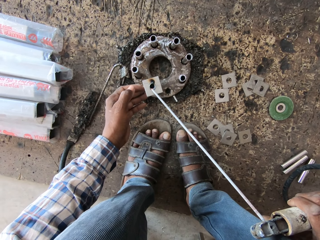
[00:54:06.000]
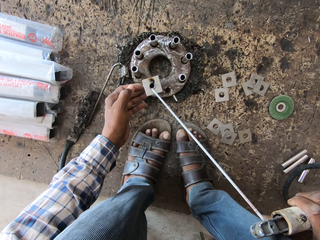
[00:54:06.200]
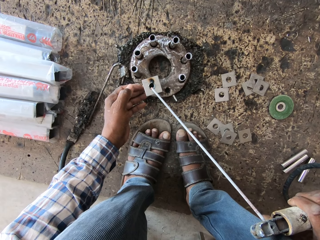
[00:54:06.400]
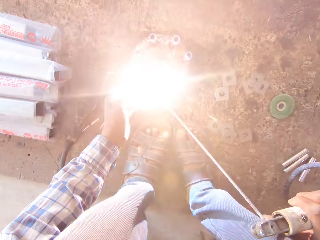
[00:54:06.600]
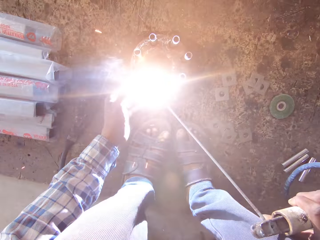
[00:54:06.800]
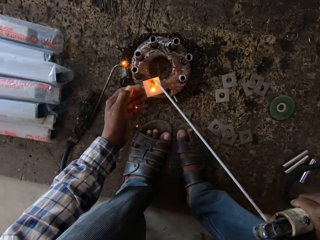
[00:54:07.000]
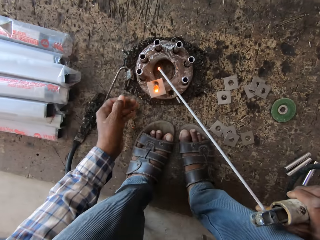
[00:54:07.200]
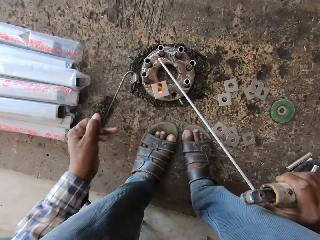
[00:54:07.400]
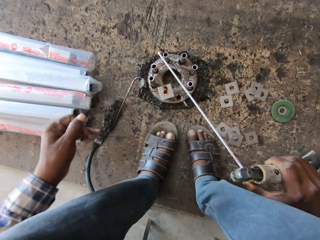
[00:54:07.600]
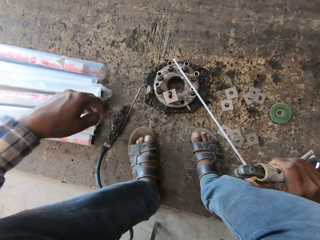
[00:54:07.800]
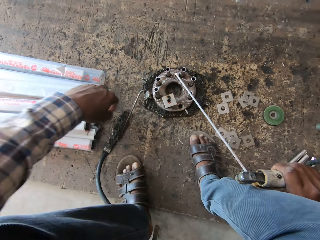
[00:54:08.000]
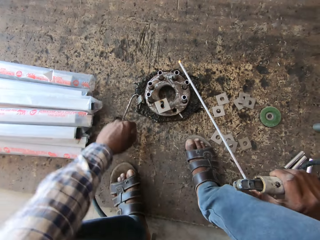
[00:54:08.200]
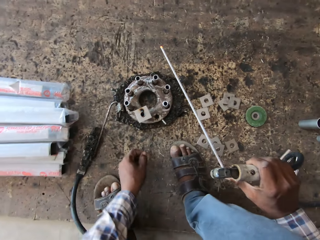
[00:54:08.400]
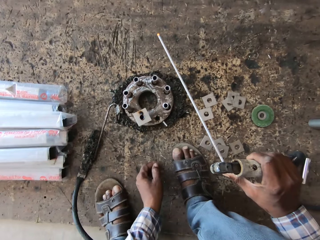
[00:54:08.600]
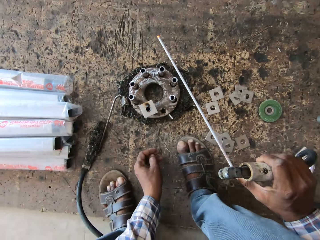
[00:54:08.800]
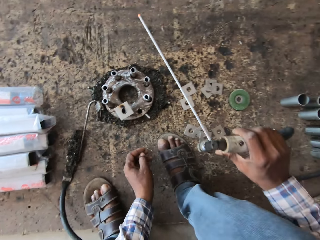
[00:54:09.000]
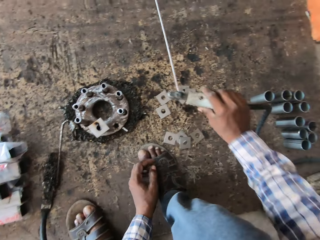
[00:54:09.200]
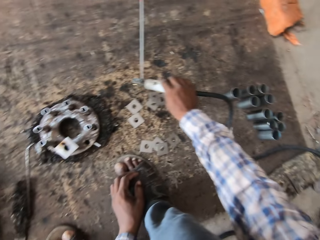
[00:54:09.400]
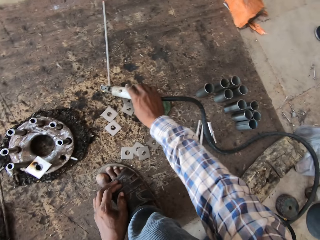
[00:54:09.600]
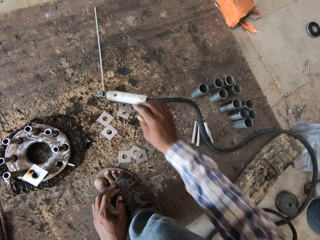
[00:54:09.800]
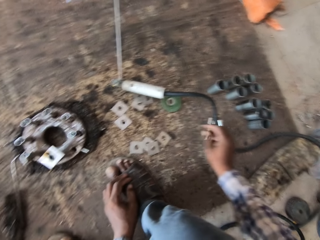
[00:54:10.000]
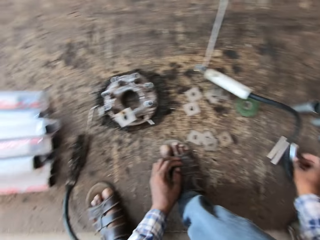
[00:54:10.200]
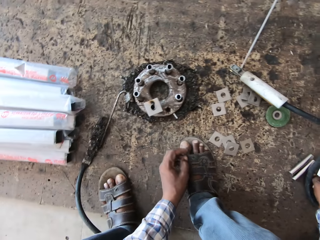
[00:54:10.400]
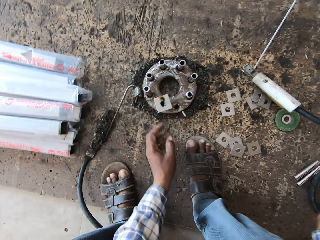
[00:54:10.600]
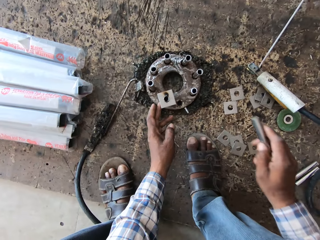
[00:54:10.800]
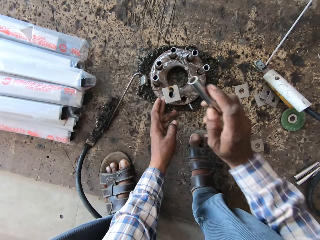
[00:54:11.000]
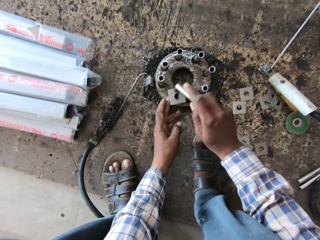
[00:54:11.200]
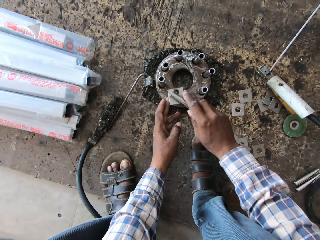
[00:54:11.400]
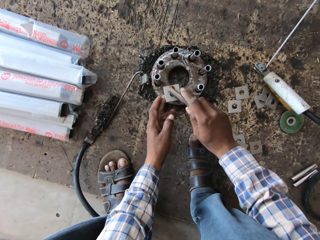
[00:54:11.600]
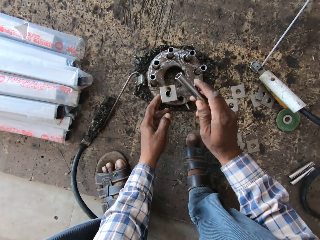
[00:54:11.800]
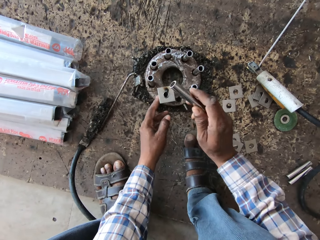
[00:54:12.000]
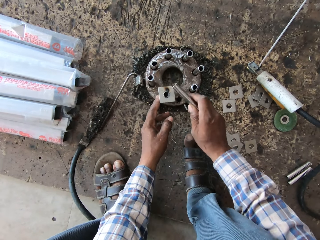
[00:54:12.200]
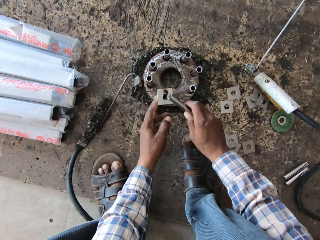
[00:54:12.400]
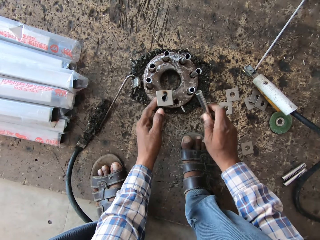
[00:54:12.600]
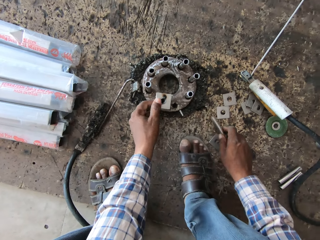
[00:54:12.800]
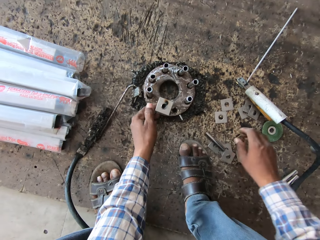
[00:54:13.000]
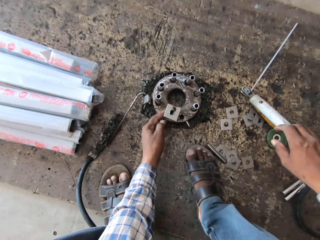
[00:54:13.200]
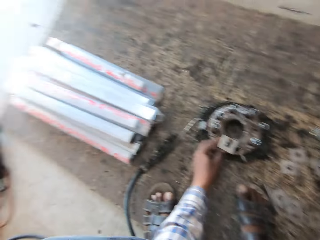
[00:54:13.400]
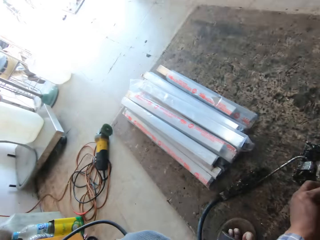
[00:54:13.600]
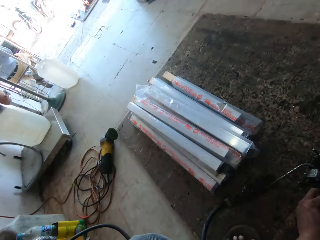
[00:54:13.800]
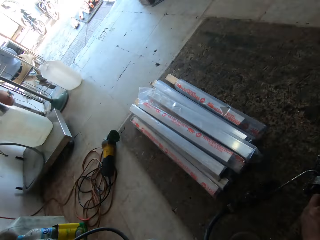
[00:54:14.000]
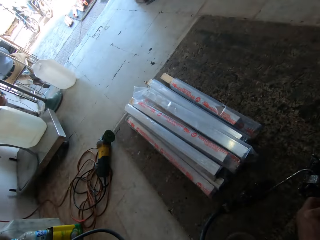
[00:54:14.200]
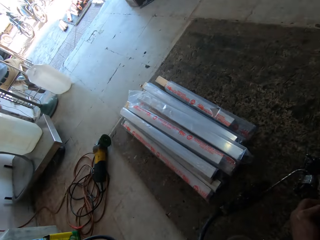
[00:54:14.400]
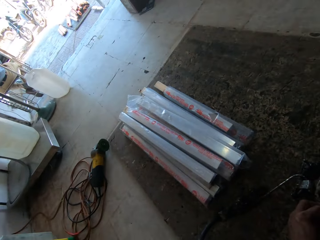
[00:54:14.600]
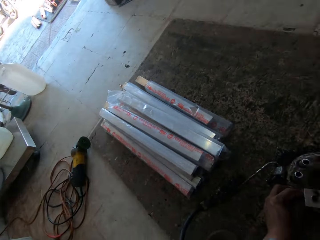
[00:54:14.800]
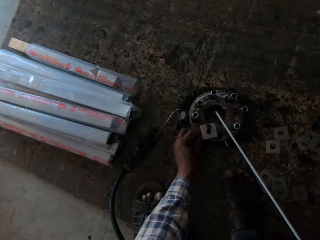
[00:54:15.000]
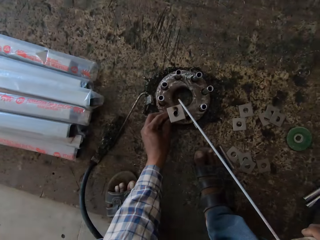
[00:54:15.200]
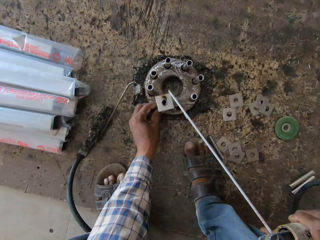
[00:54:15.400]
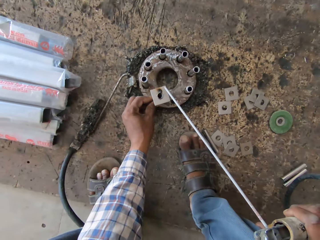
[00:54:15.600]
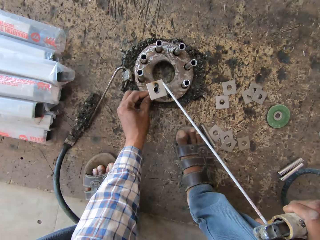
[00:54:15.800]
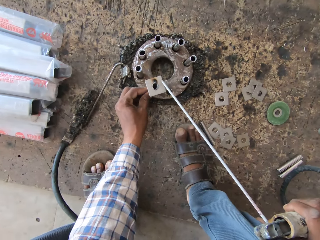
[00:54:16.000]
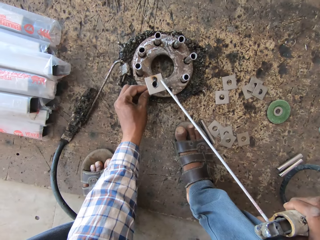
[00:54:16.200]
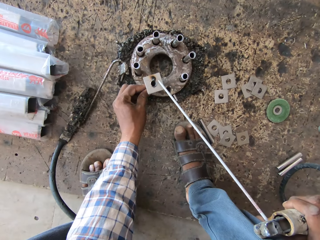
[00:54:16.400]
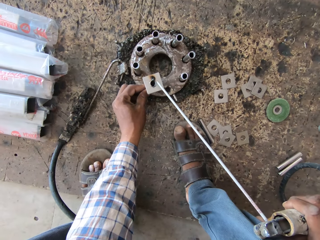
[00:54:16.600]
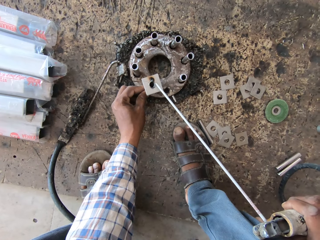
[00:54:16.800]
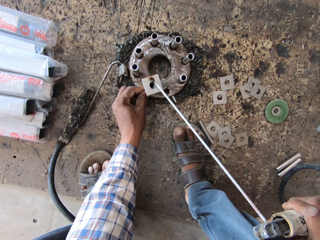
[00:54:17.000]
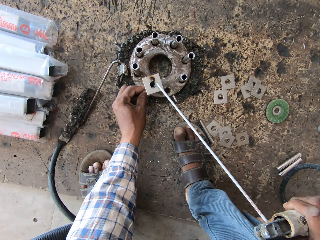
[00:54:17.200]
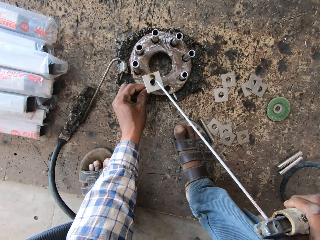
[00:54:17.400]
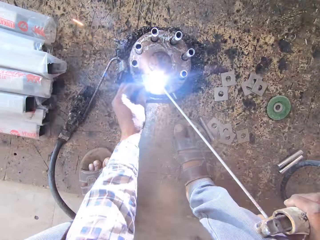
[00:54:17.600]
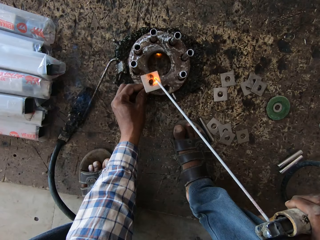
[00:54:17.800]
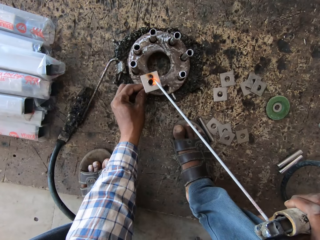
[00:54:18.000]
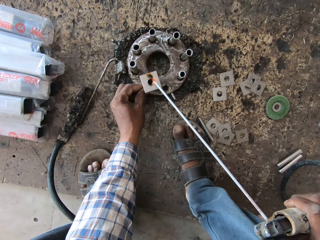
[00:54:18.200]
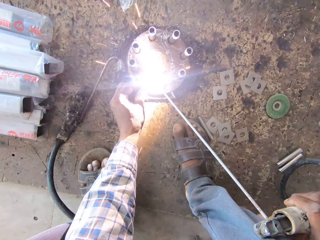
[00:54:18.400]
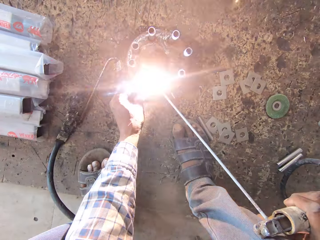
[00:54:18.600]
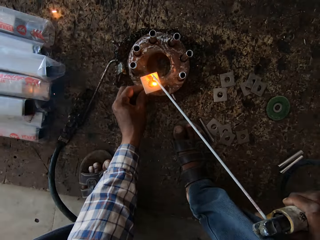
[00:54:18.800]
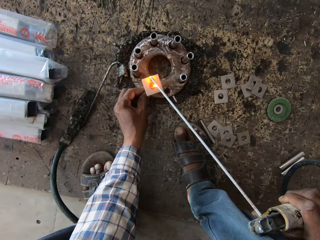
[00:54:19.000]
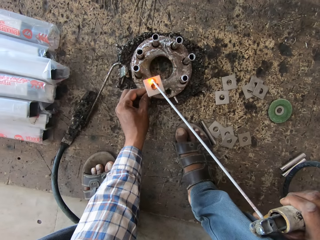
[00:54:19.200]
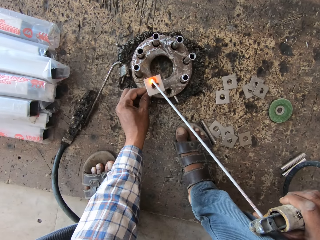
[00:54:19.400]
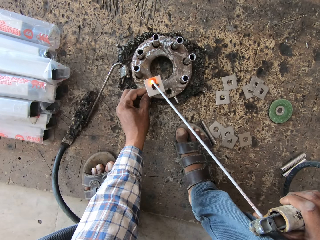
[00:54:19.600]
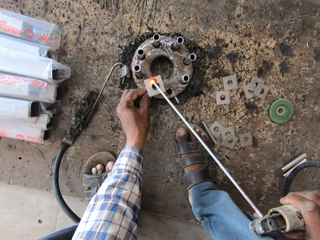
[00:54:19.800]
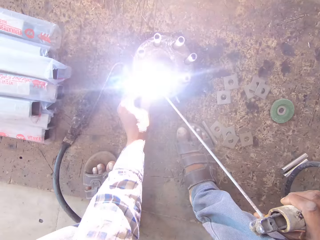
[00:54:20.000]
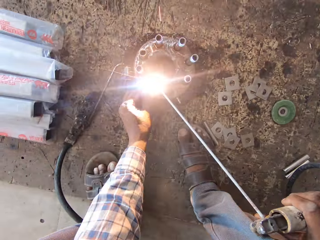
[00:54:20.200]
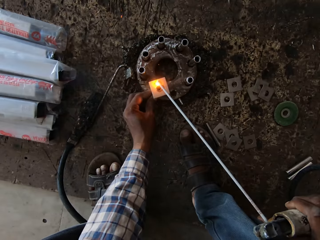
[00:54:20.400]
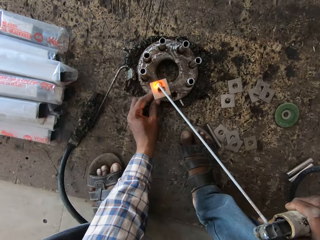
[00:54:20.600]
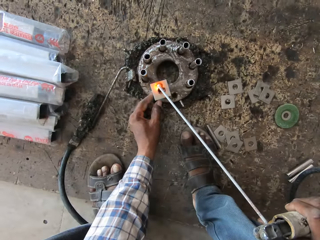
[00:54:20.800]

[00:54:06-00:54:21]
The camera wearer welds. He drops the electrode holder in his right hand on the floor. He picks the metal rod from the floor with his right hand. He hits the metal rod on the rim with the metal rod in his right hand. He welds the metal plate on the metal rod with the electrode holder in his right hand. He looks around. He holds the welding torch with his right hand. He adjusts the steel pipe on the flange with his left hand. He welds the base plate and the steel pipe with the welding torch in his right hand.

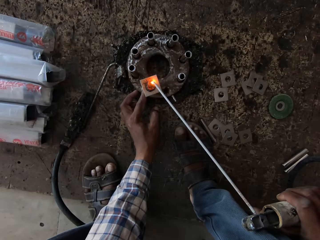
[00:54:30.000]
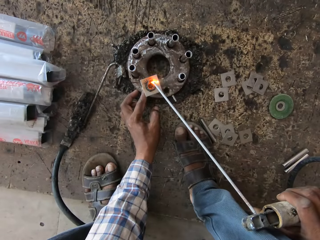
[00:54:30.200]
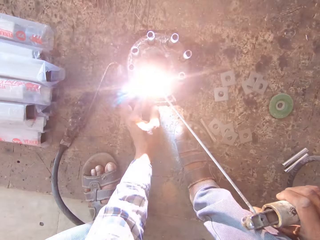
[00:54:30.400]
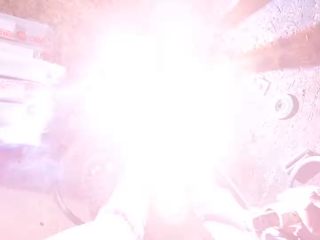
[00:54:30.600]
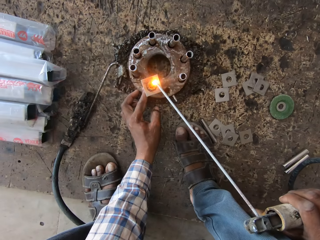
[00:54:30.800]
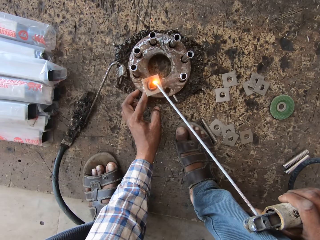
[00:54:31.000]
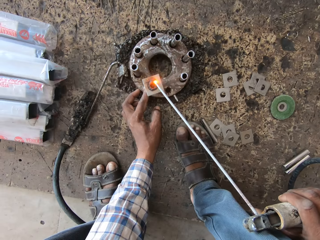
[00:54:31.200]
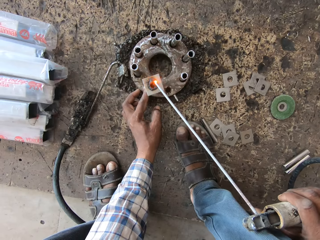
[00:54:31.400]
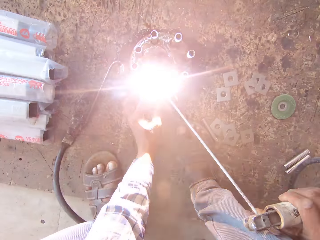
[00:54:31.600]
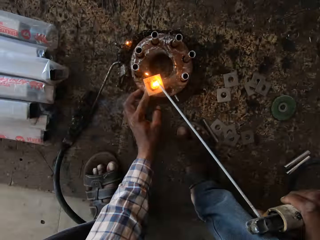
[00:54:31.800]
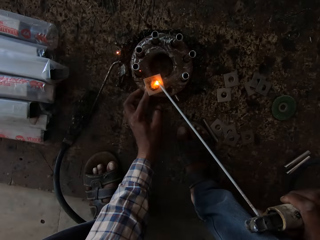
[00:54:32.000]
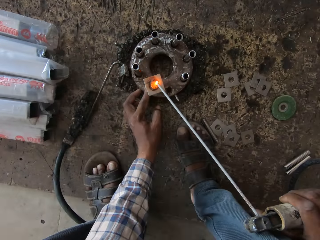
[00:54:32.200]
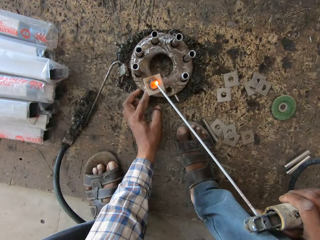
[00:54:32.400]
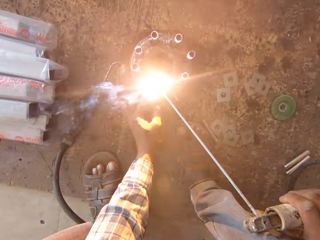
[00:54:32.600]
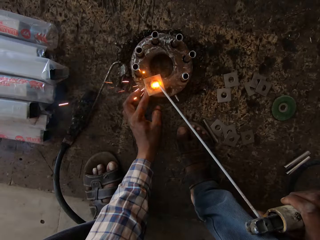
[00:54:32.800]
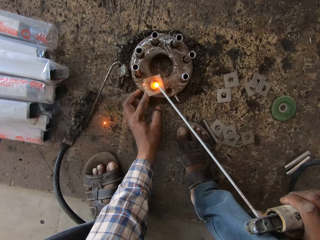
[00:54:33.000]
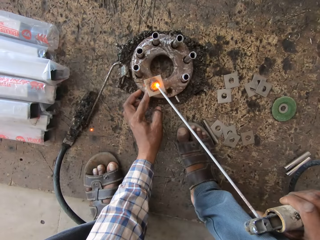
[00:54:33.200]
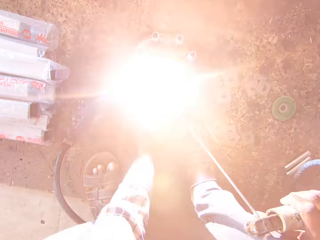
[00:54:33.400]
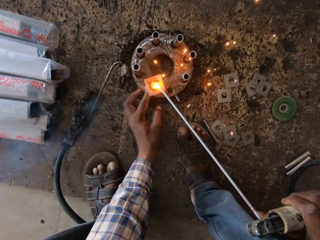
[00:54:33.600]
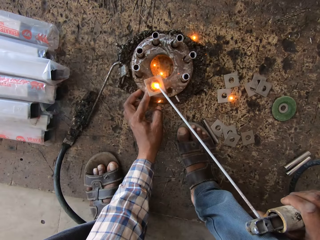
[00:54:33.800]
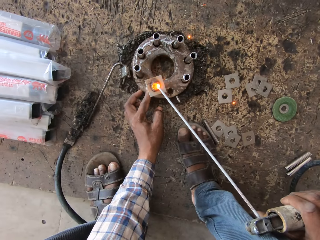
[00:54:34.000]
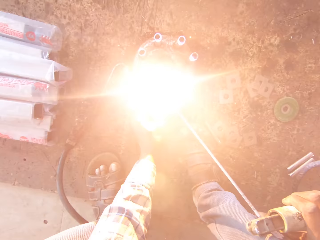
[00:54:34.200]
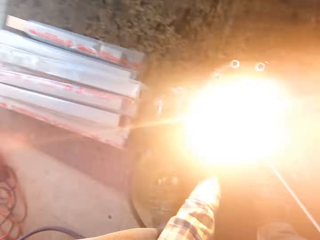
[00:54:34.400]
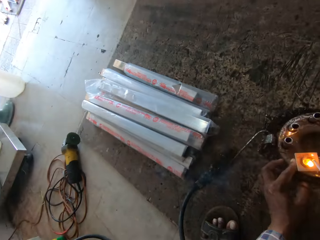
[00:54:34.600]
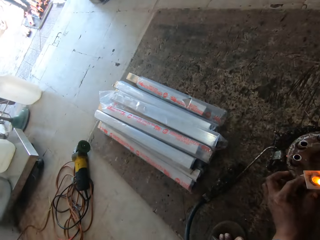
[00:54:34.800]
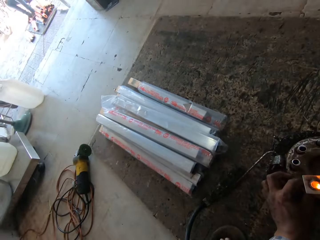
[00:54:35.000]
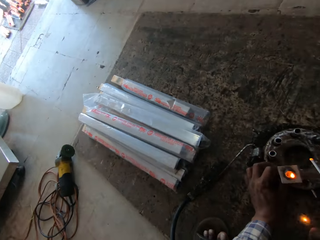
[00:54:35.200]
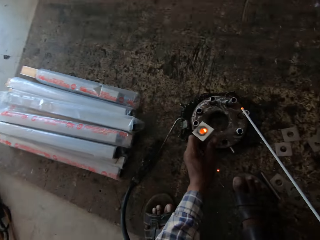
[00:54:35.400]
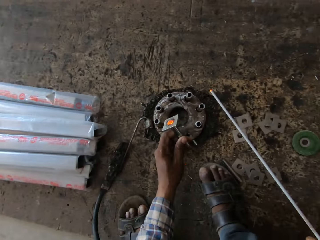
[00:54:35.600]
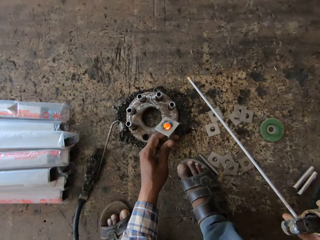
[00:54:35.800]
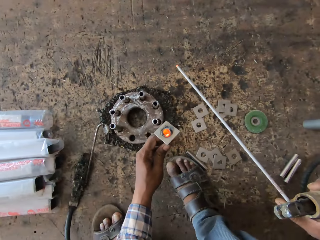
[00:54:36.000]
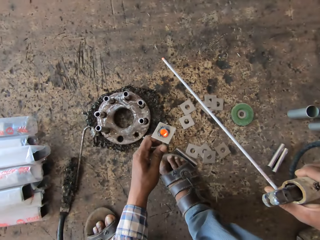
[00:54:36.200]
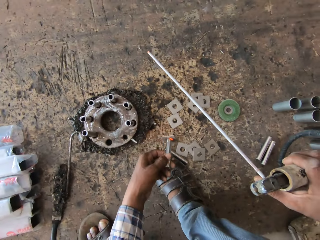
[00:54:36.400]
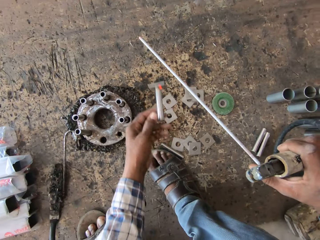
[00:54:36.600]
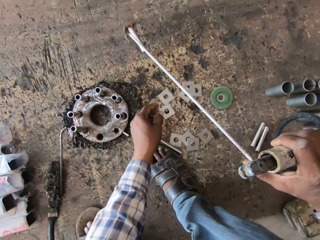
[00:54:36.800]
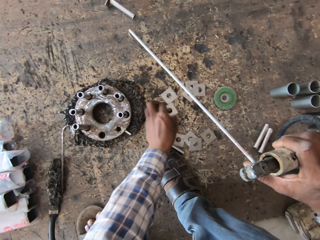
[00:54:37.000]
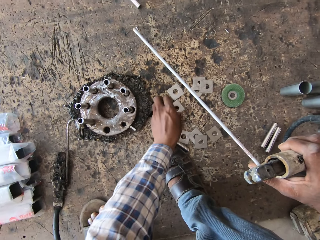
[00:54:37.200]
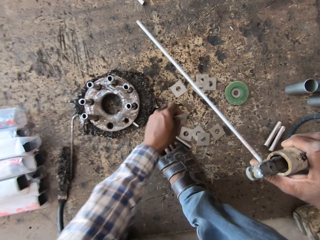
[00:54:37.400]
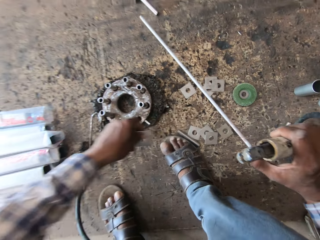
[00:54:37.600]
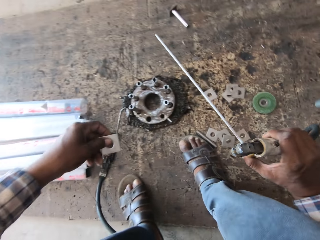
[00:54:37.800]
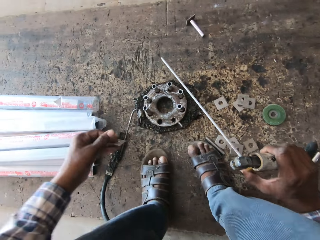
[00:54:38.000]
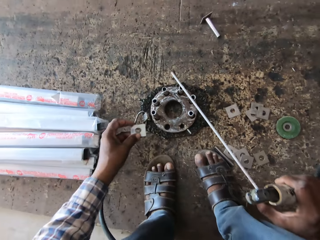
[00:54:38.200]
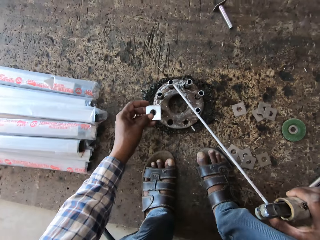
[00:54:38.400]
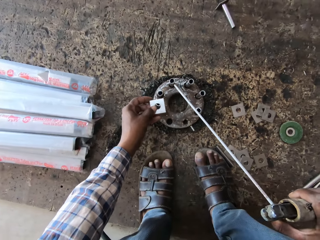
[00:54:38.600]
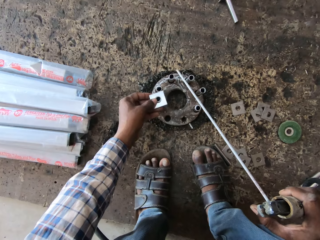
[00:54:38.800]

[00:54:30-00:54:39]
The camera wearer looks to the left. He removes the welded steel pipe from the flange with his left hand. He throws the welded steel pipe on the floor with his left hand. He picks a base plate from the floor with his left hand.
